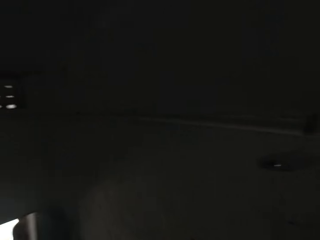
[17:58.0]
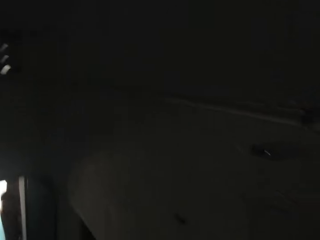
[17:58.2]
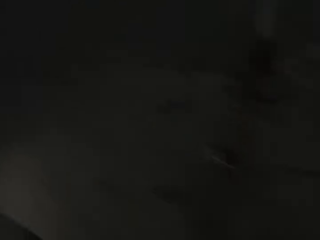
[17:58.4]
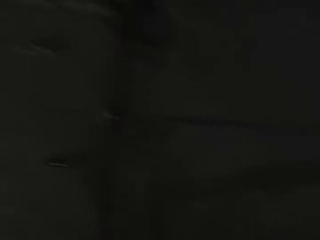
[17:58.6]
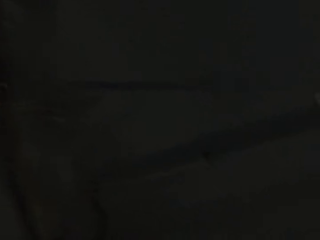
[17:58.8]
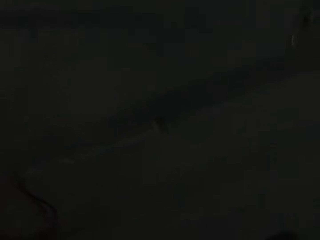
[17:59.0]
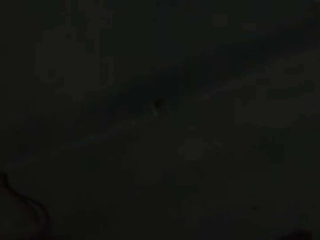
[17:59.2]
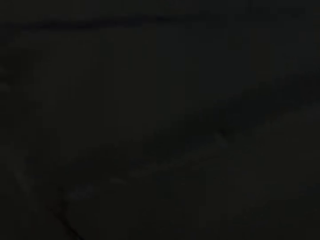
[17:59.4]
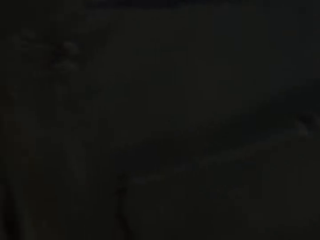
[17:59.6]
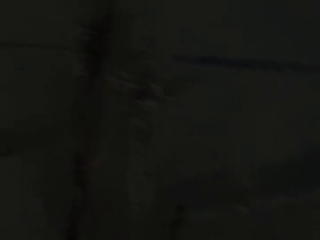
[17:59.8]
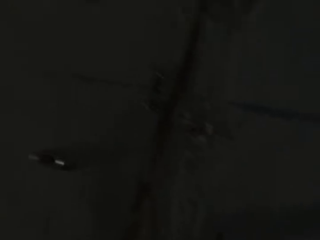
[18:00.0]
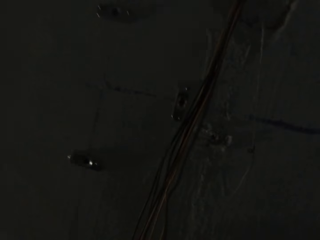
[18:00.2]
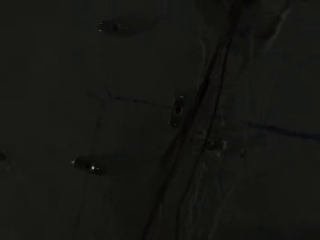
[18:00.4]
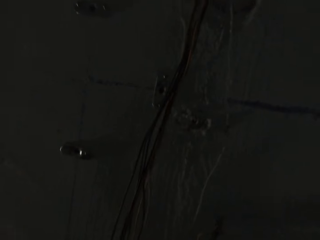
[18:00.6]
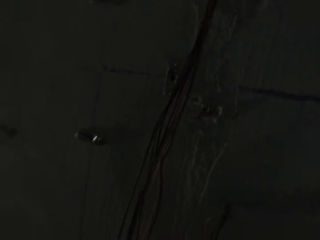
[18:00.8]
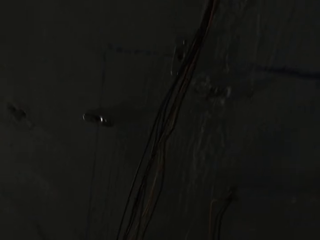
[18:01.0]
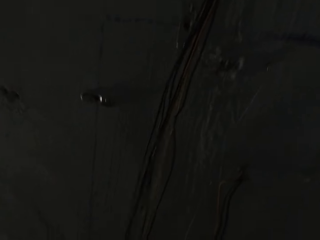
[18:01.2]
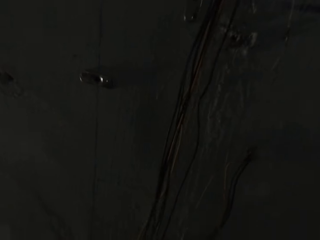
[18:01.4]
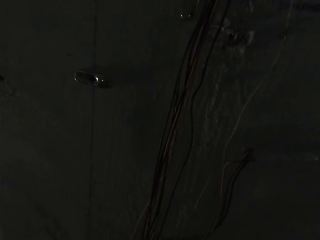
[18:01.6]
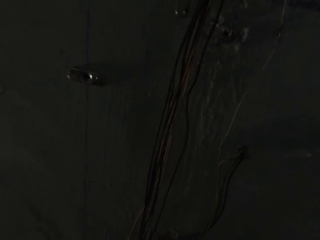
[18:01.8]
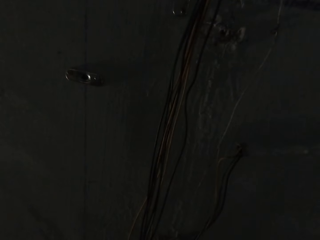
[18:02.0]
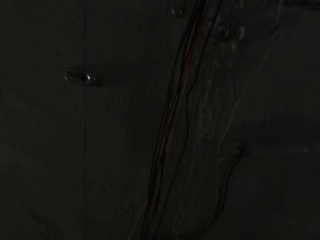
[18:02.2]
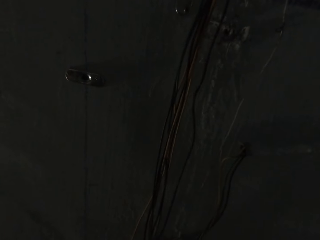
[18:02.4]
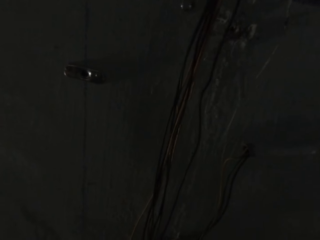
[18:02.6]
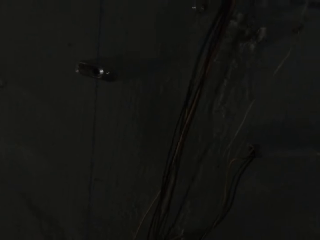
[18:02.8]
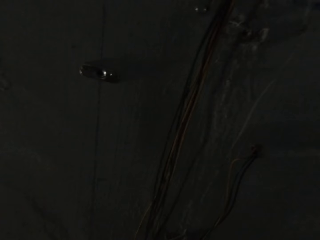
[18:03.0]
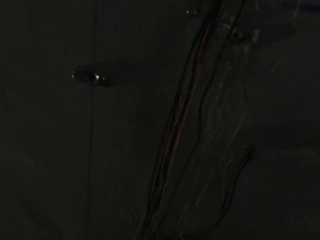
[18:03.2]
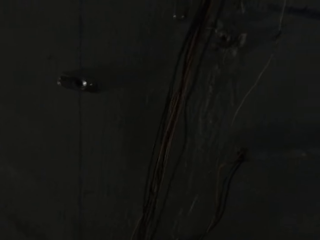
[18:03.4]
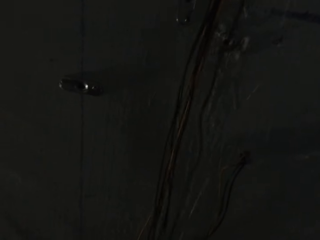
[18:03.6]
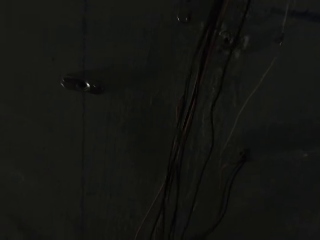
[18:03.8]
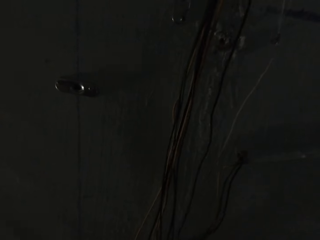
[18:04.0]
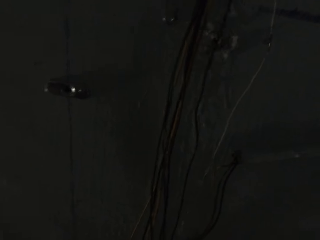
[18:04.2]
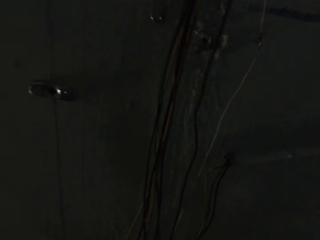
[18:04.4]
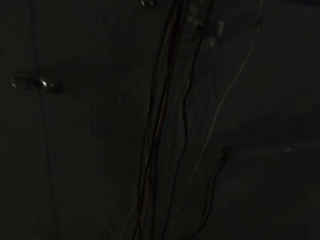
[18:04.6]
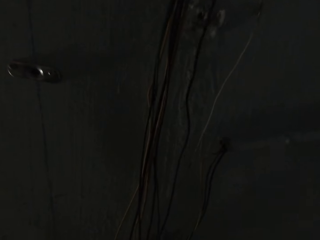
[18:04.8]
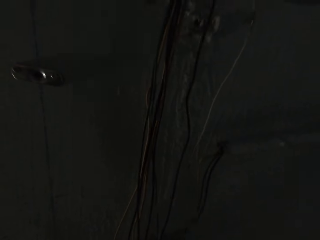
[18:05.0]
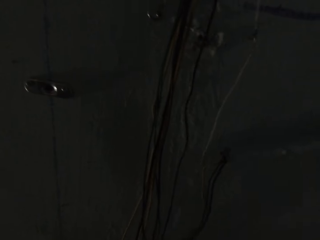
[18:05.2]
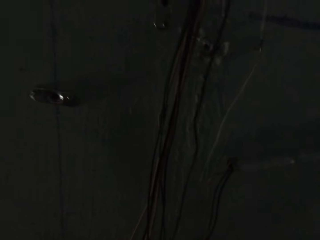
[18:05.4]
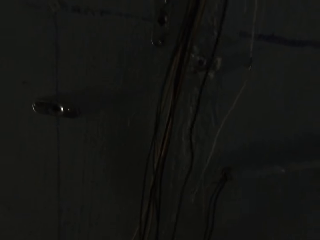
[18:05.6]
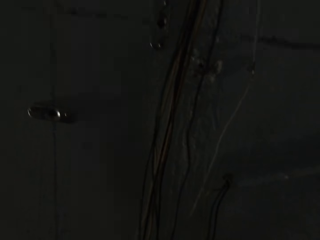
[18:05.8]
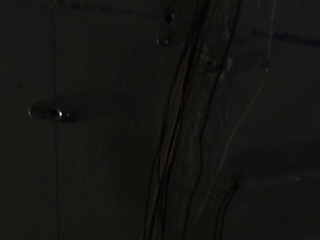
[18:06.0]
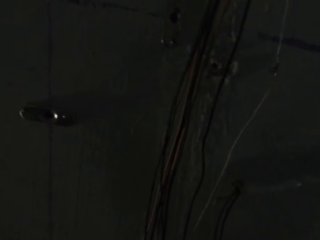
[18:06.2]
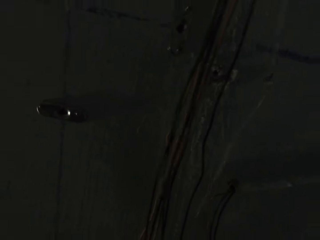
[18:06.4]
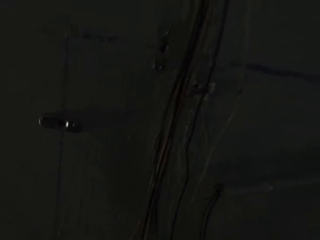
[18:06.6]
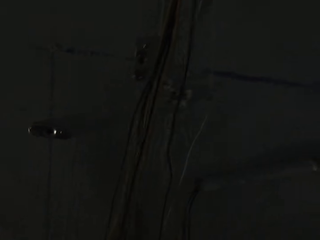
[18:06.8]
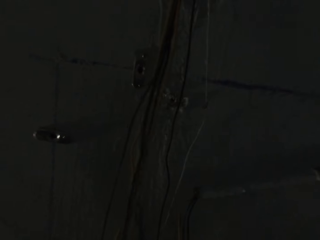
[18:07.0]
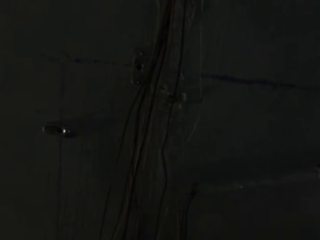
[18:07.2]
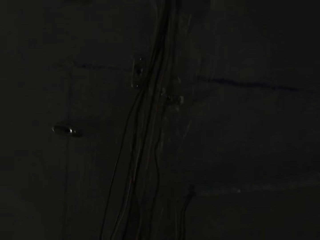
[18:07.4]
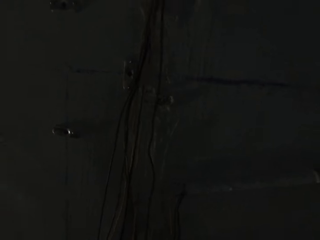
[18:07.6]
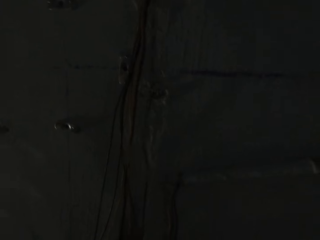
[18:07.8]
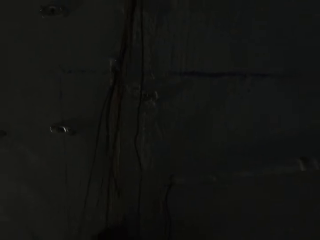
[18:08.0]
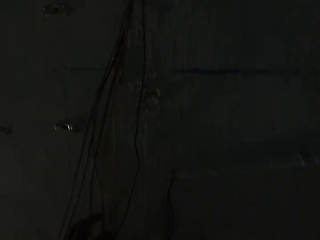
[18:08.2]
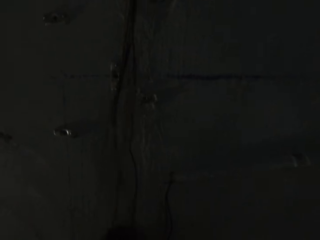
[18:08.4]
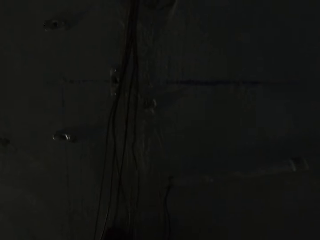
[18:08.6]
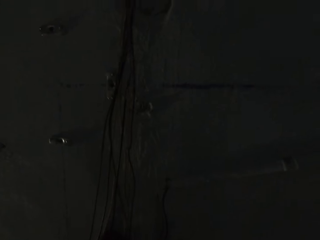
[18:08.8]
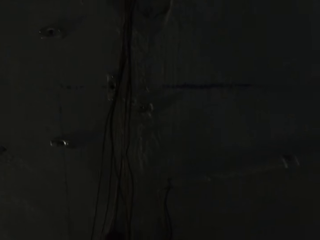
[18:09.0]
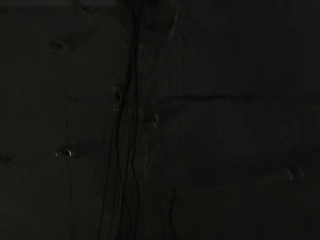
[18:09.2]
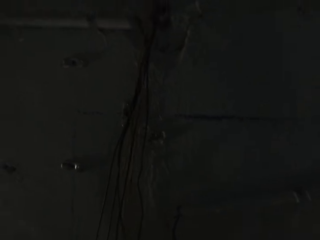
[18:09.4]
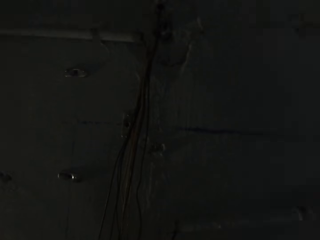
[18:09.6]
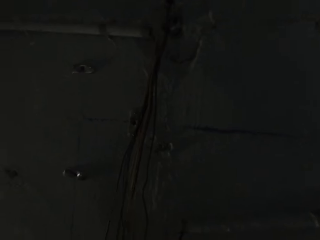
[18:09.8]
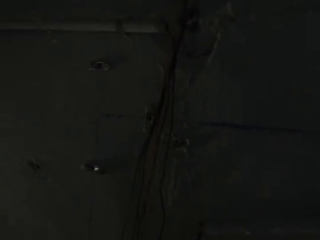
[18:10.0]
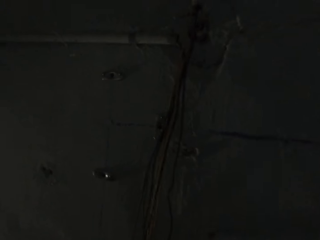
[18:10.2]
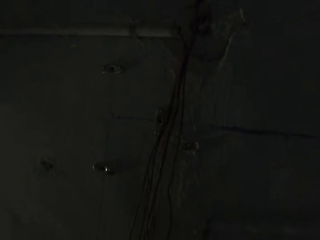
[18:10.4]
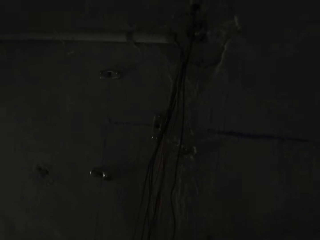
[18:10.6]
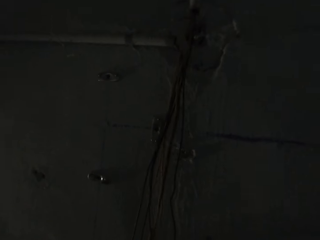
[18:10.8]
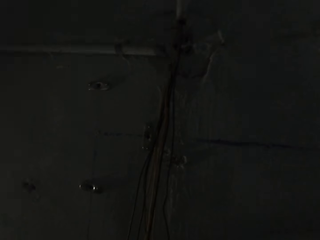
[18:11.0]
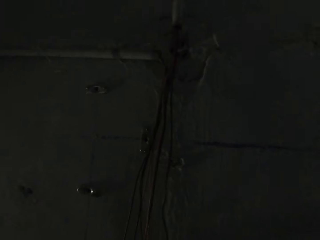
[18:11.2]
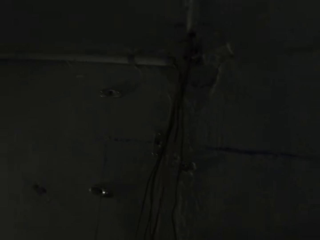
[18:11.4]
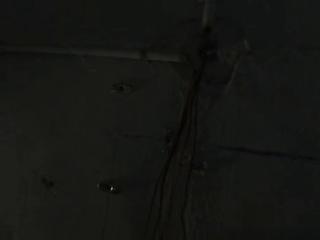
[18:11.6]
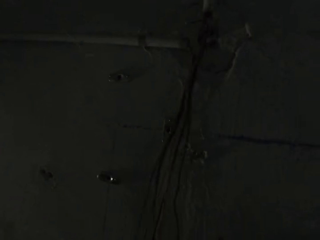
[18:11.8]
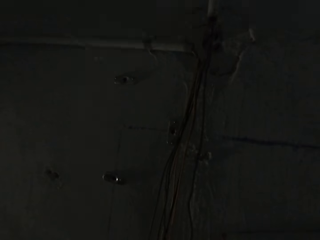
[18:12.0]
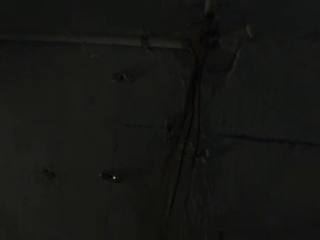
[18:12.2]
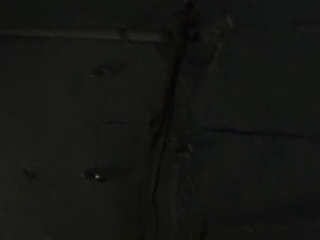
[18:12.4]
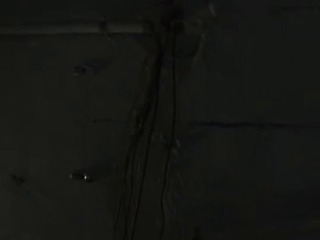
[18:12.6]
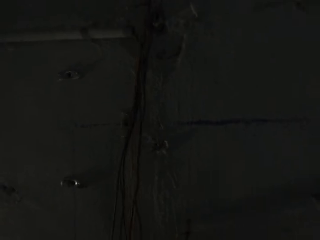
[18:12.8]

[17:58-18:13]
The woman talks to the camera wearer. The camera wearer talks to the woman. The woman talks to the camera wearer. The camera wearer pulls the cable wire and talks to the woman. The woman talks to the camera wearer. The camera wearer talks to the woman.

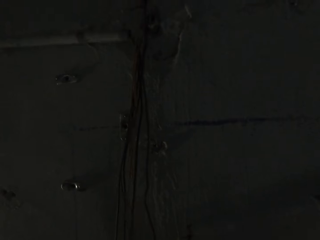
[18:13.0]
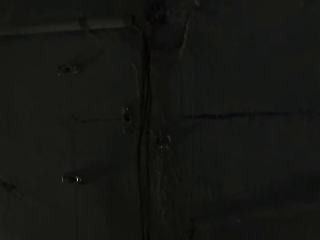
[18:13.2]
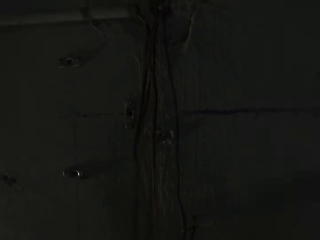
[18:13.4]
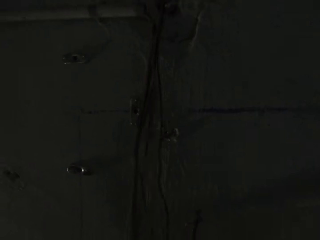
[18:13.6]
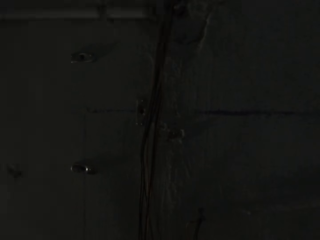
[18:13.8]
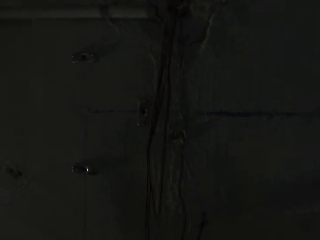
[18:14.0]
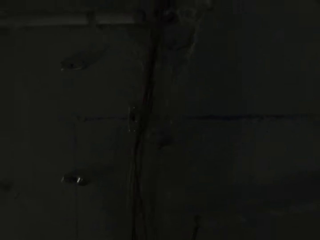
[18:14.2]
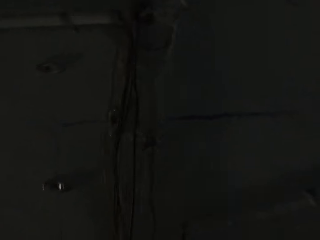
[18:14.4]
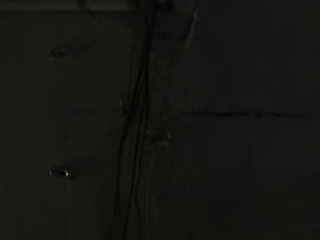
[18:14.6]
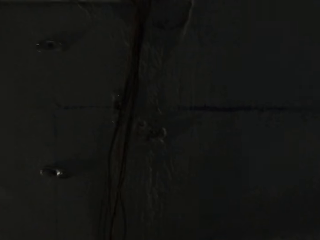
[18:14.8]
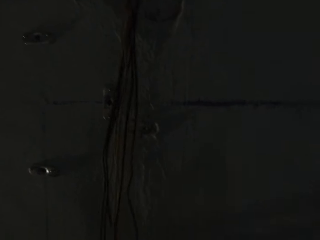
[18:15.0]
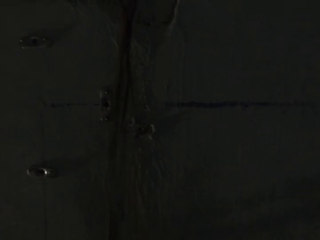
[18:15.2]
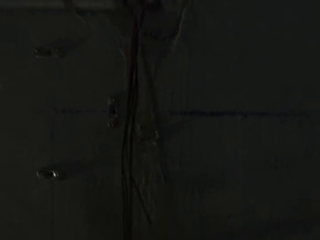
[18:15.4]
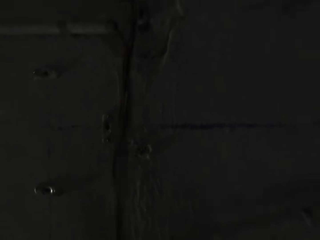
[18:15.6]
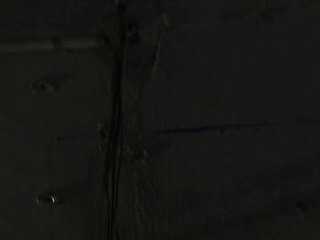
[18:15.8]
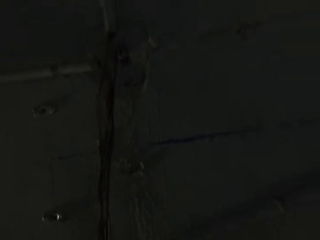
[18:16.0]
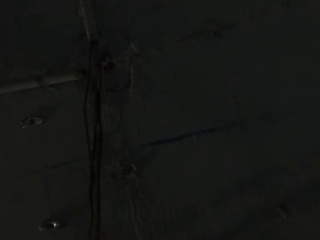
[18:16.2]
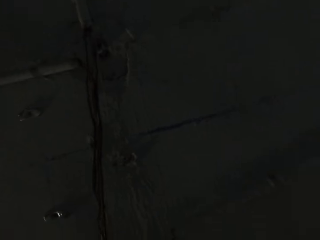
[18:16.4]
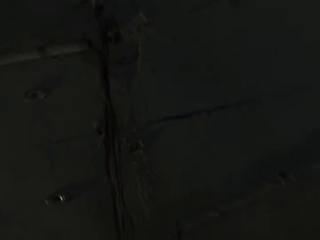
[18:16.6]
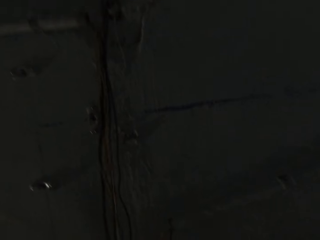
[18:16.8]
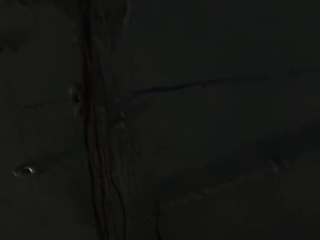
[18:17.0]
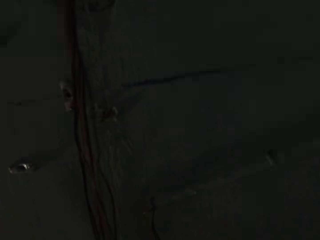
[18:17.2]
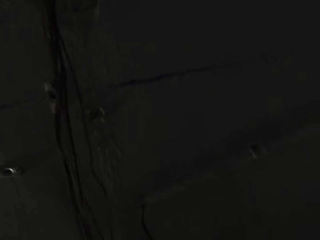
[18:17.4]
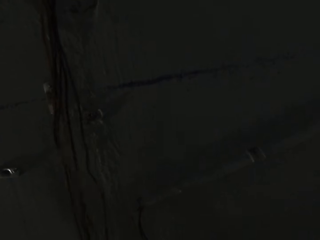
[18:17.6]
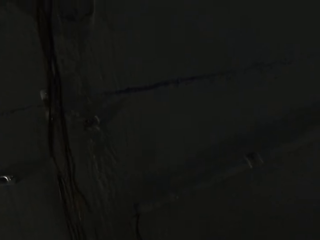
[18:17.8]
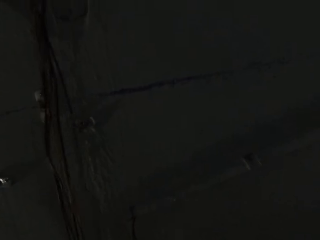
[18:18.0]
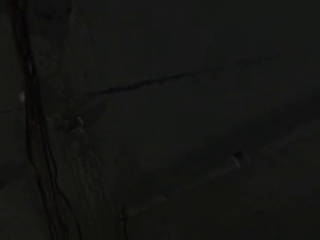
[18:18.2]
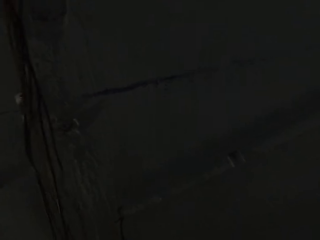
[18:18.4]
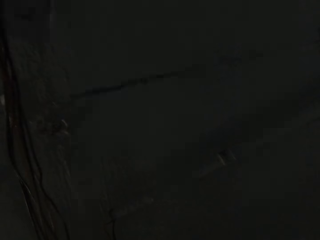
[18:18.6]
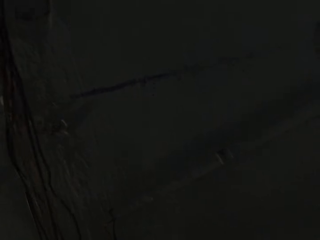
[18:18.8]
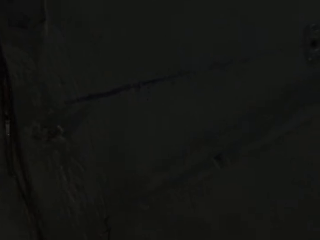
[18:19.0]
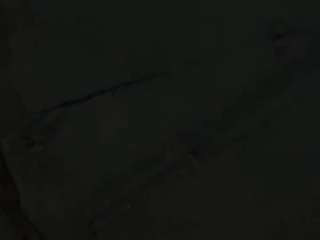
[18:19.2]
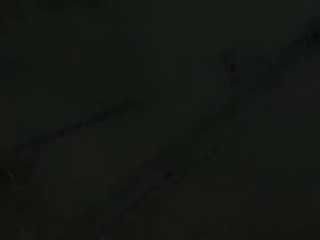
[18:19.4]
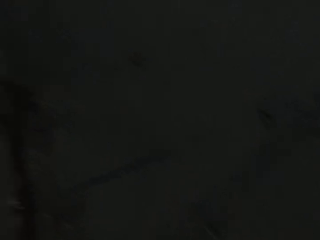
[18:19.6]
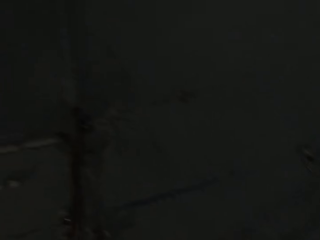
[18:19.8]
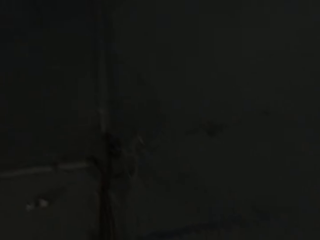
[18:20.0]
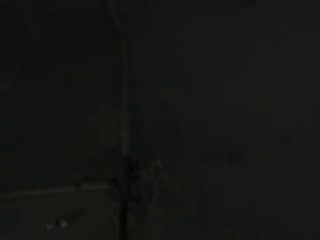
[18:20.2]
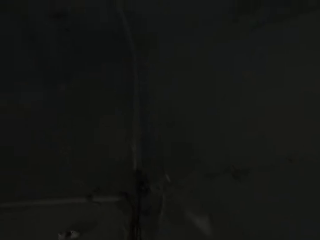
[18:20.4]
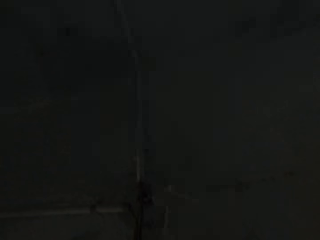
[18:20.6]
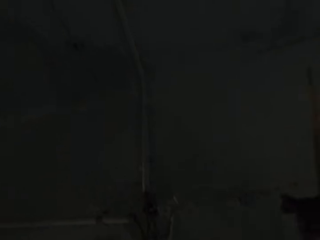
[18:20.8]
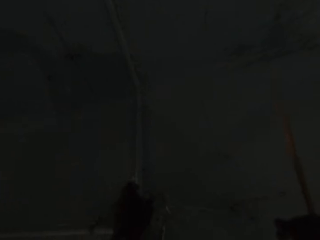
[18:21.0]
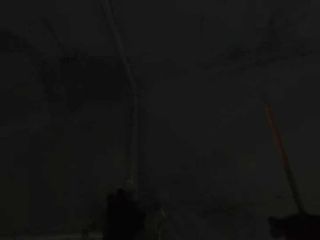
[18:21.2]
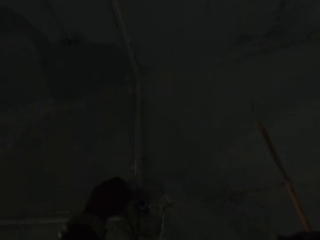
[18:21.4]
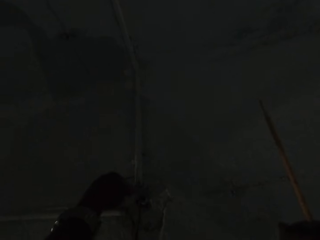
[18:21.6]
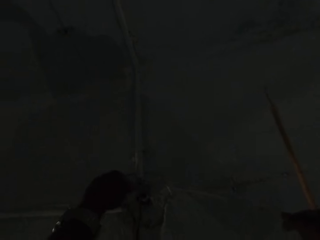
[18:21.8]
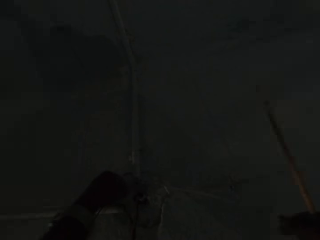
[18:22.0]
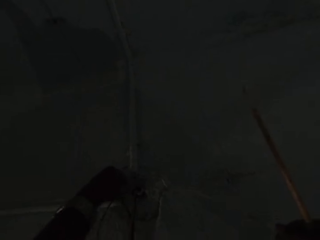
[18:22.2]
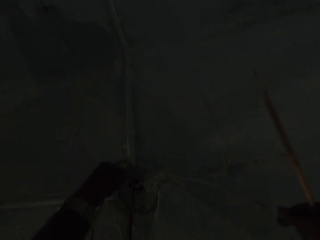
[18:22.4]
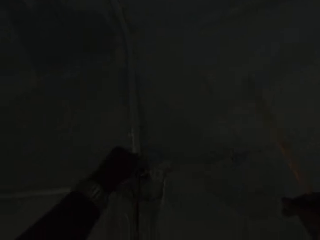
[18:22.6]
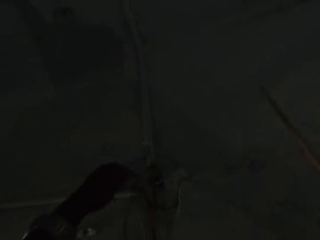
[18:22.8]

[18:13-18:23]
The woman talks to the camera wearer. The camera wearer talks to the woman. He drags the wires from a conduit pipe on the wall with his left hand. He fixes the cables on the wall.
